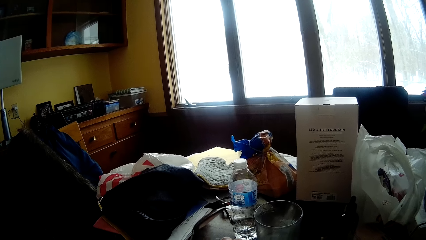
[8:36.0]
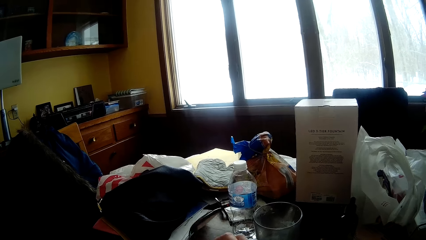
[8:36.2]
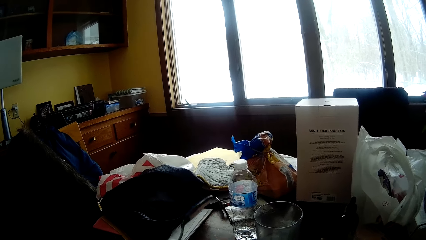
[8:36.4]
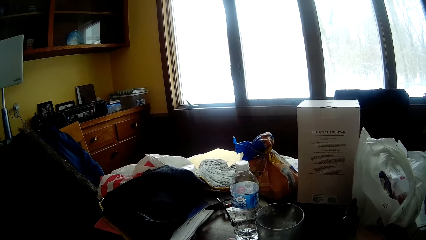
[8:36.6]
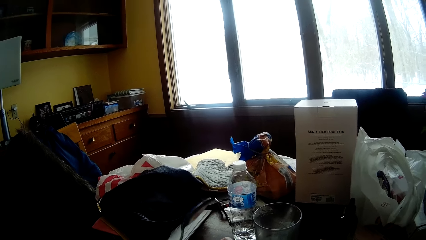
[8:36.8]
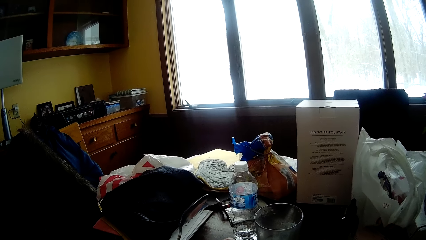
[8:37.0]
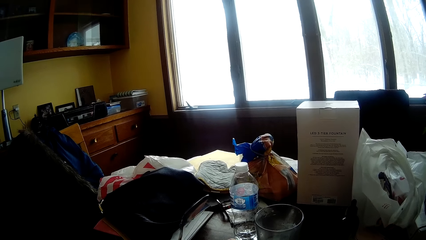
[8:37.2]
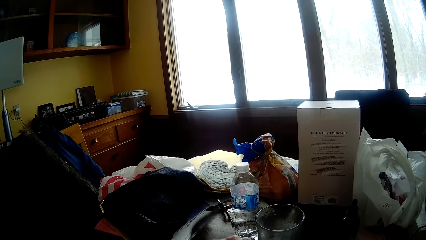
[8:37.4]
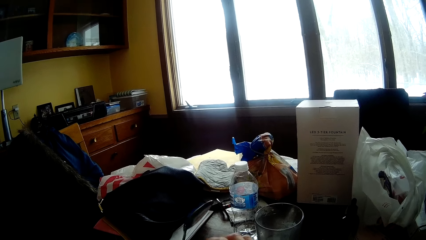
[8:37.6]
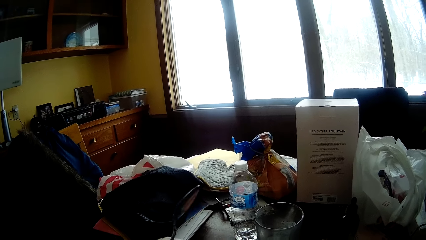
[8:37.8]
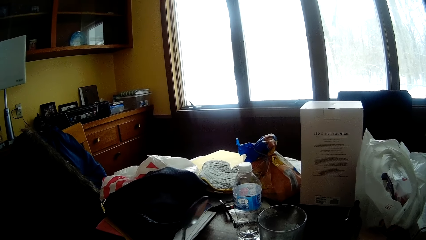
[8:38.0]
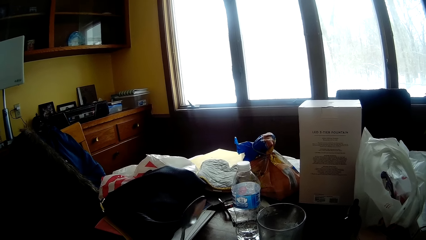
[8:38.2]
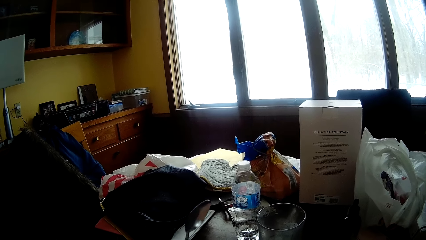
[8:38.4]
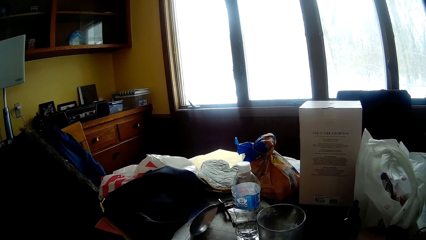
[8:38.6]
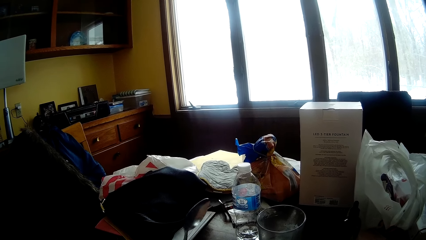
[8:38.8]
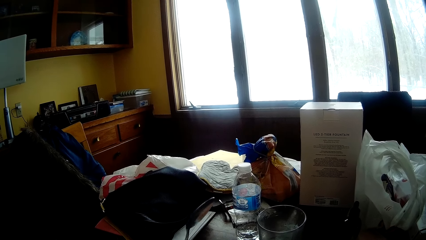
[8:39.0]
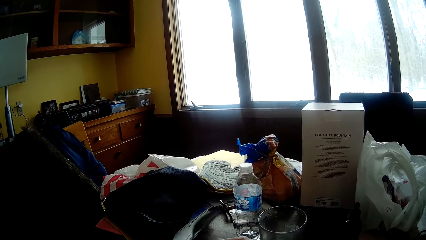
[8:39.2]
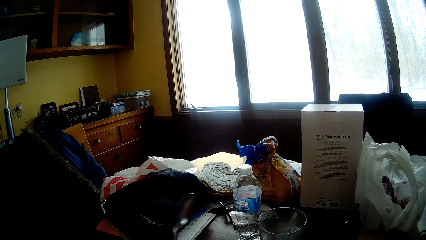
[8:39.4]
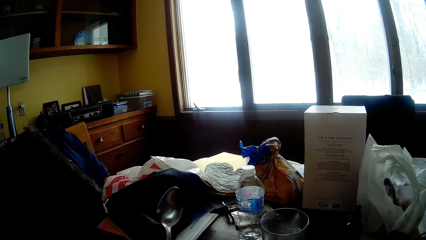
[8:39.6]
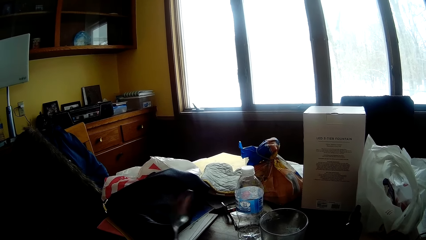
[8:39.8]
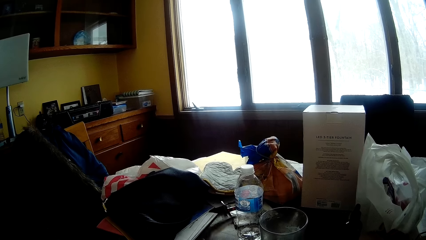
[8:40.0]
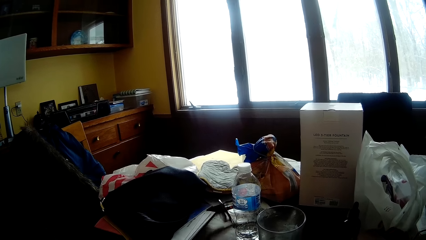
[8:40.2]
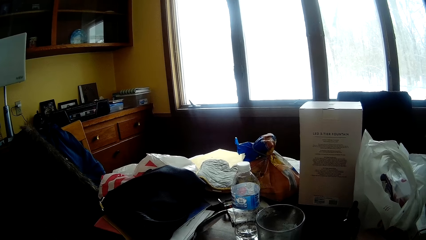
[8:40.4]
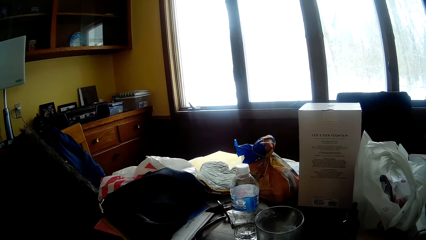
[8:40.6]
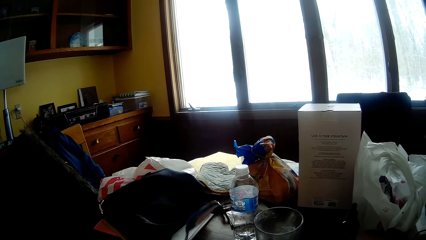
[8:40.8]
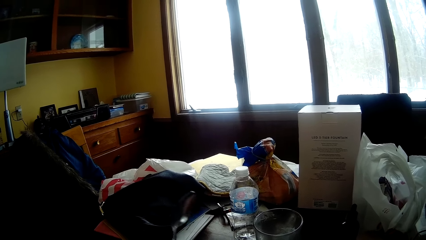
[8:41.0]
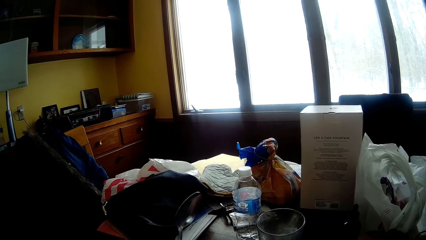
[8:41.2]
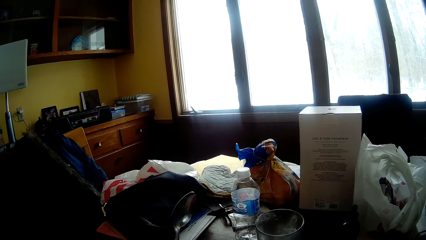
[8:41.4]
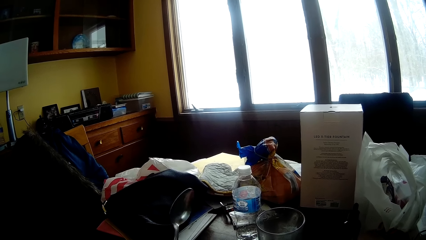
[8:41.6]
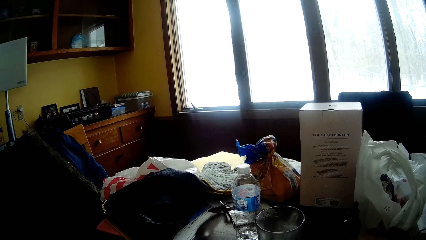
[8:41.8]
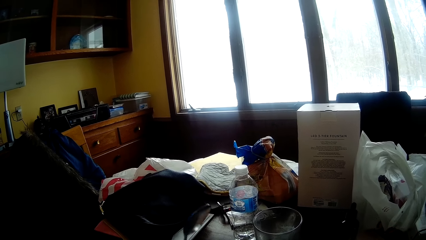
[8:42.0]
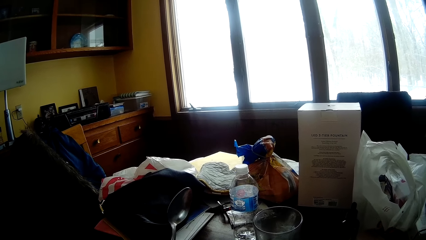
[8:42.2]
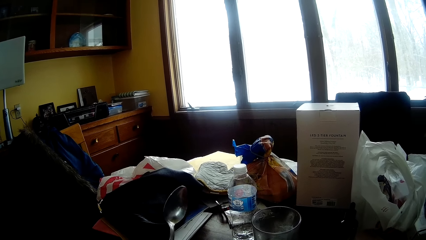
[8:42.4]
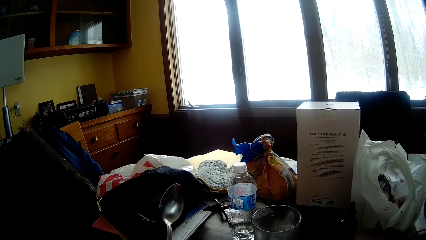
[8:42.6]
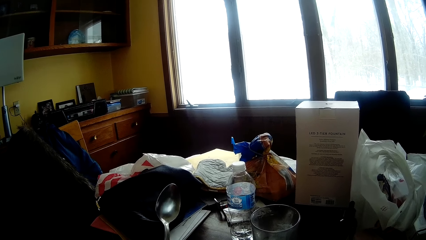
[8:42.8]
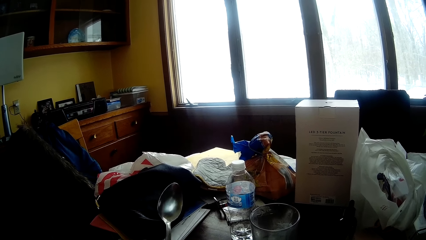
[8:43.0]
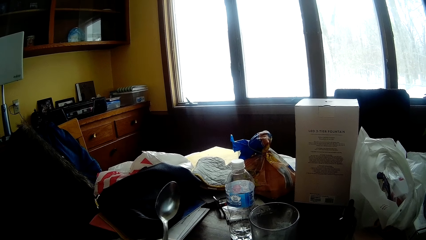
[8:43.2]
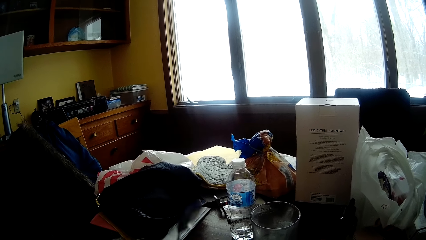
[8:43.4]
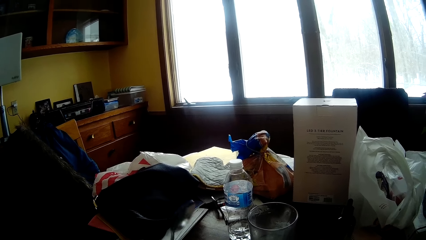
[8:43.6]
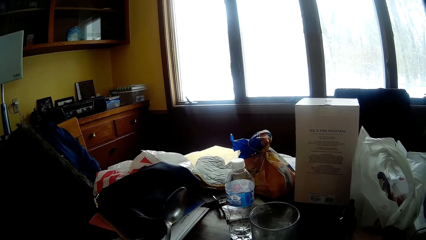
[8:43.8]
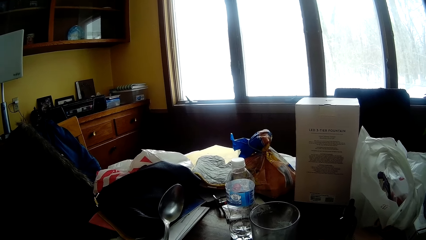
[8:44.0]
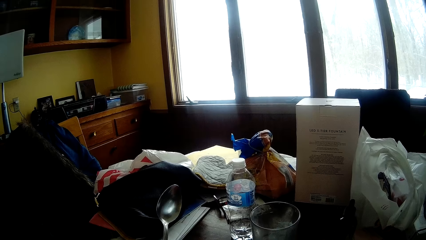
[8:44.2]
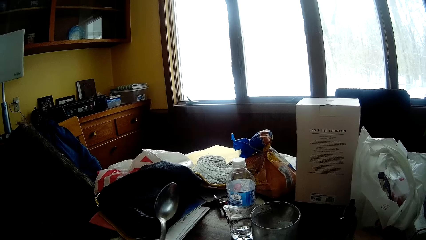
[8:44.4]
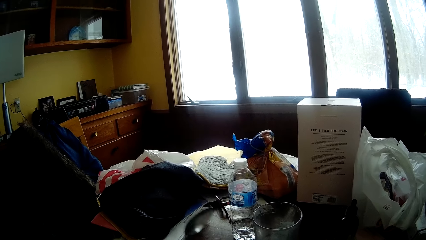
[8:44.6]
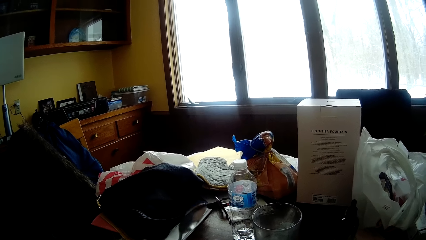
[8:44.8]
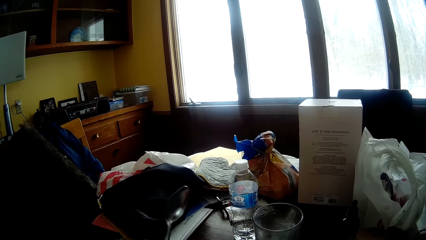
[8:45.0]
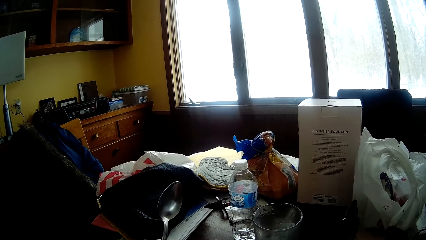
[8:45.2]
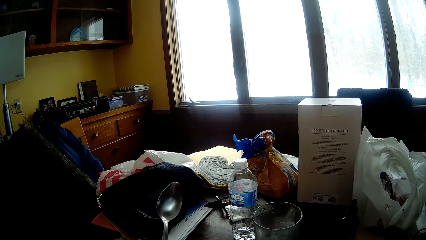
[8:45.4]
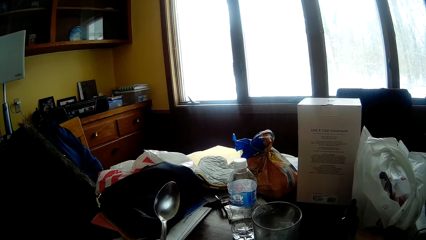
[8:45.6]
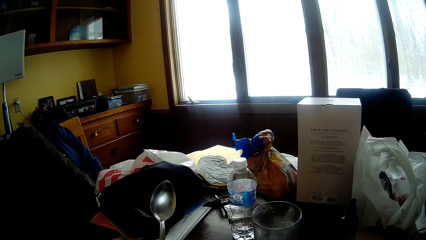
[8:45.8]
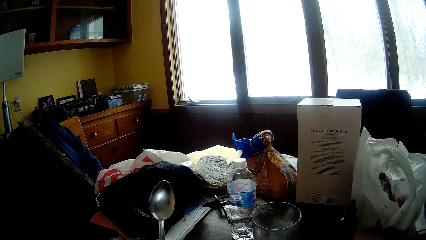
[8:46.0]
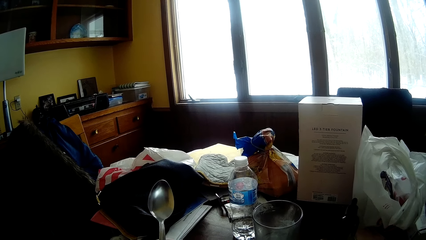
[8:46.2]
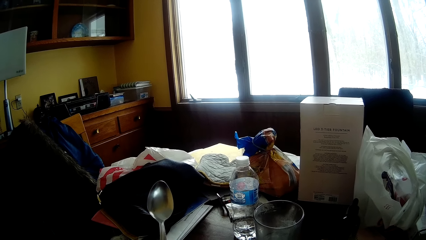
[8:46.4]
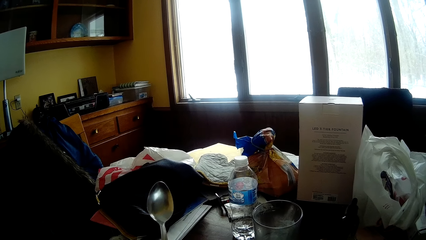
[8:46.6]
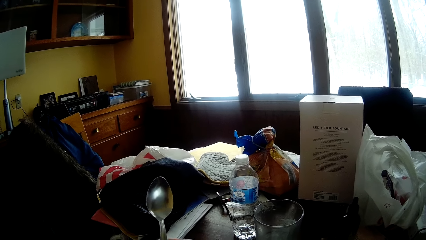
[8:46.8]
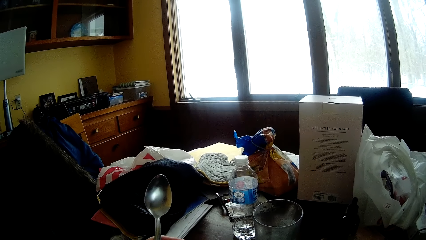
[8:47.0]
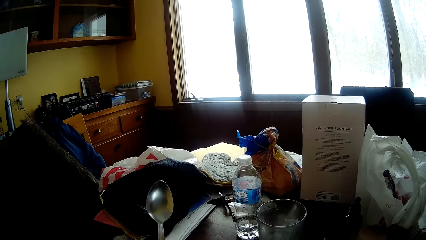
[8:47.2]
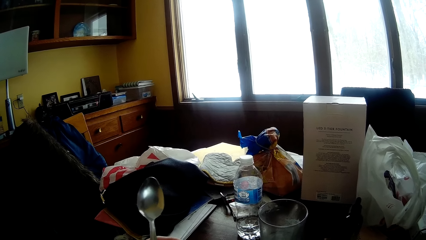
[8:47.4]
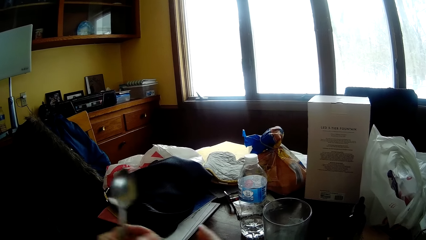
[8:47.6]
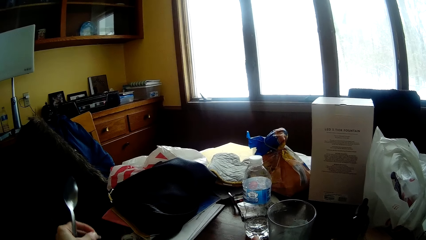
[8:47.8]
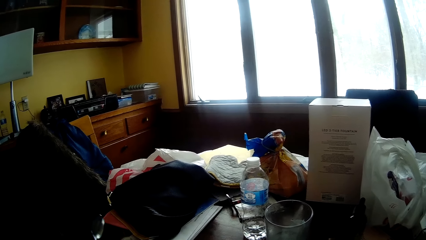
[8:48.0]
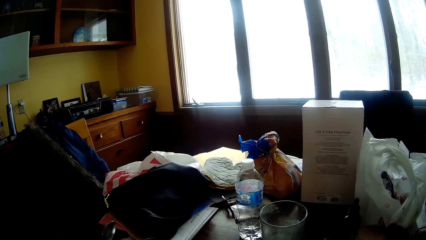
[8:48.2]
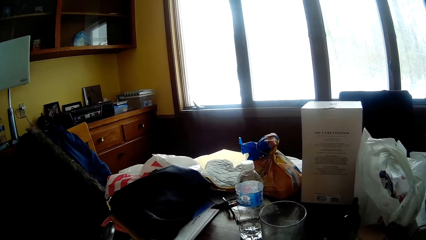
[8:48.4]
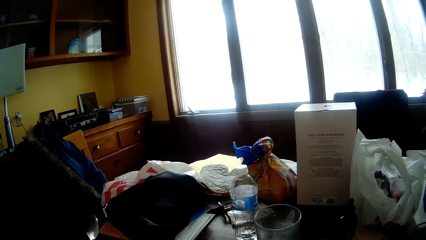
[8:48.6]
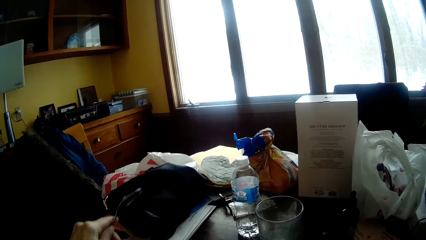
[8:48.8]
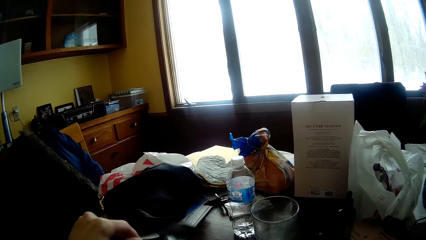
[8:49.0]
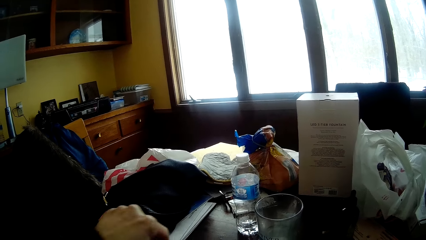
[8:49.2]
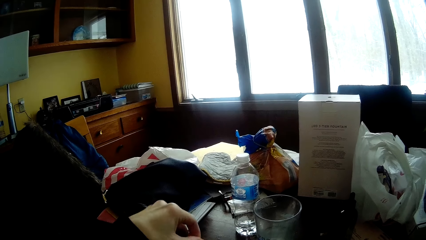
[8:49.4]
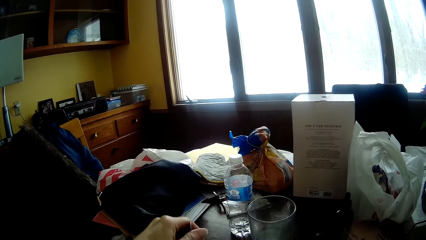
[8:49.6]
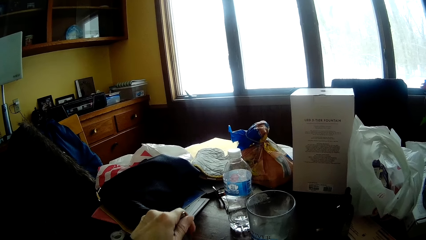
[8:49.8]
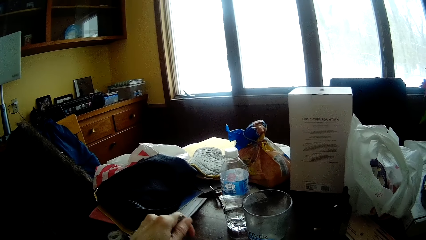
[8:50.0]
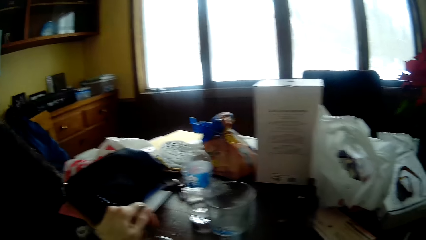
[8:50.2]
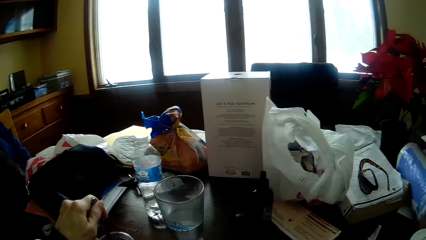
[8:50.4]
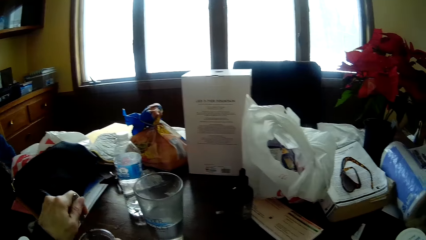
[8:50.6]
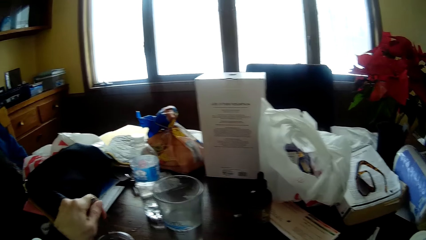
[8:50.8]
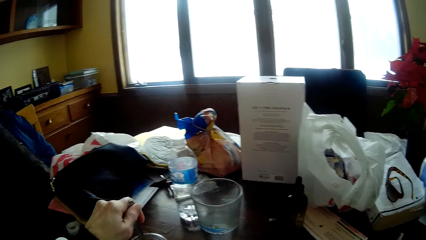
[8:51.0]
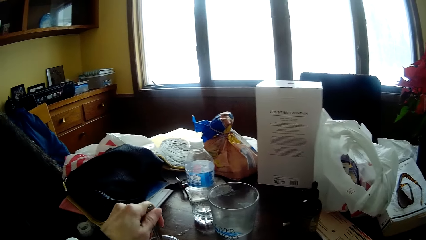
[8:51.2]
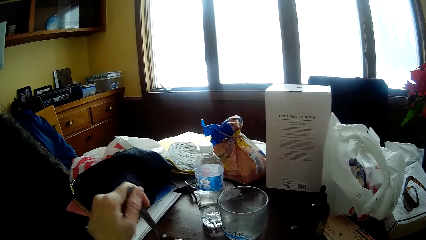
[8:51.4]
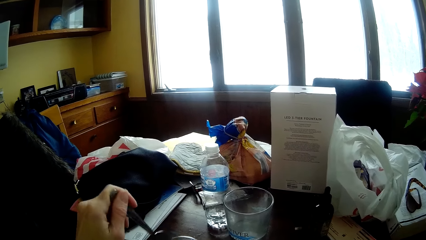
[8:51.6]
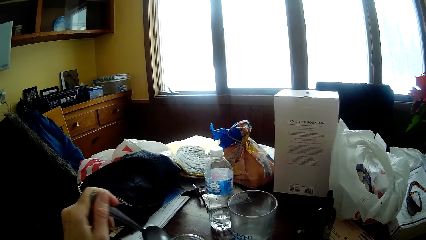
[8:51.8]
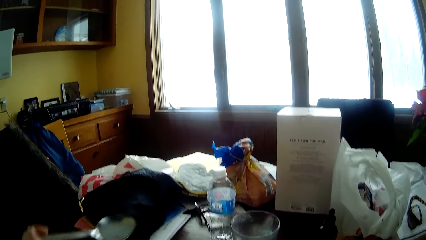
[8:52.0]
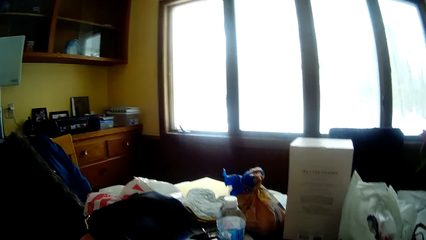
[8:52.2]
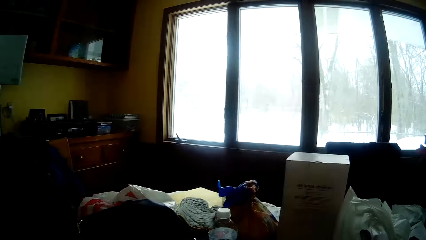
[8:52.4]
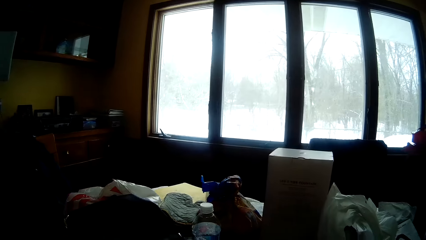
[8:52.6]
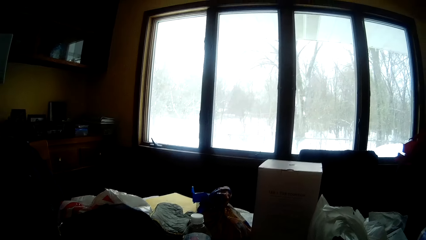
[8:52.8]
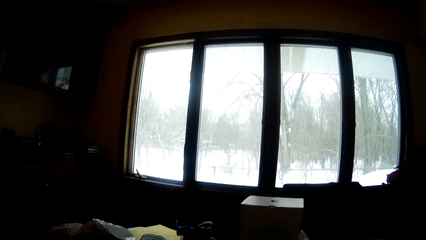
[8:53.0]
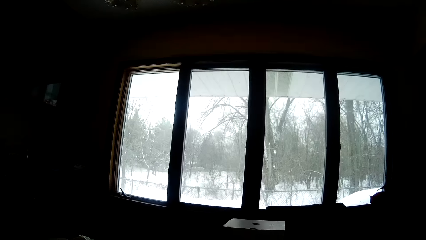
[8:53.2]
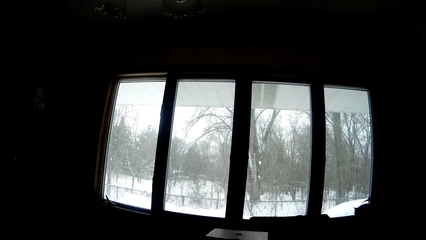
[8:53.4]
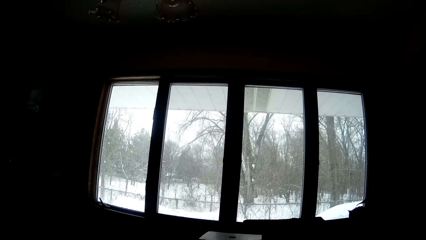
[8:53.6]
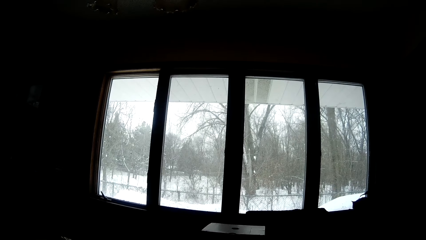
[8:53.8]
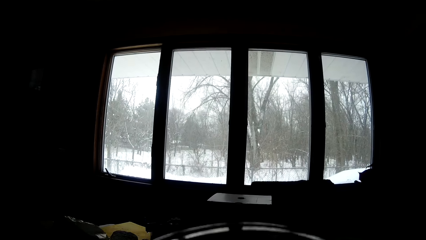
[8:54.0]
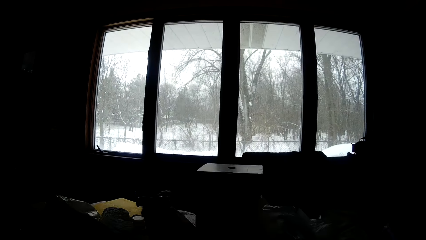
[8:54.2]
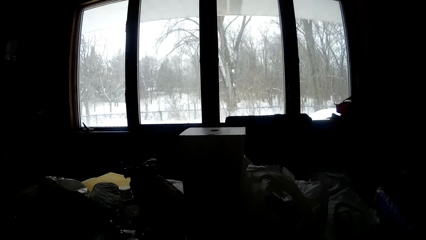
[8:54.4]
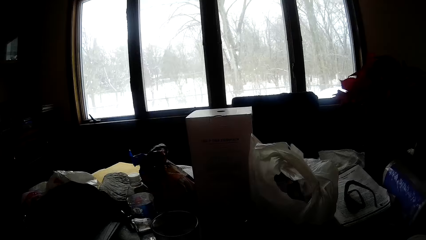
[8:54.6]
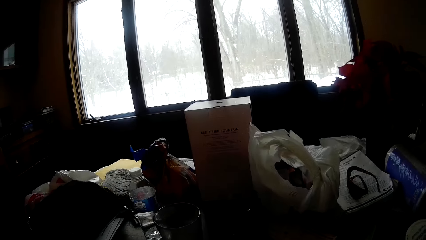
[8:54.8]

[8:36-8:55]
The camera wearer hits the spoon in his left hand on the table. He hits the glass with the spoon. He stirs water in the cup with the spoon in his left hand. He puts the spoon inside the cup with his left hand. He removes the spoon from the cup with his left hand. He shakes the spoon.
